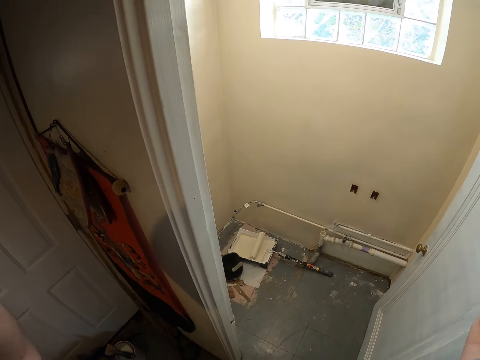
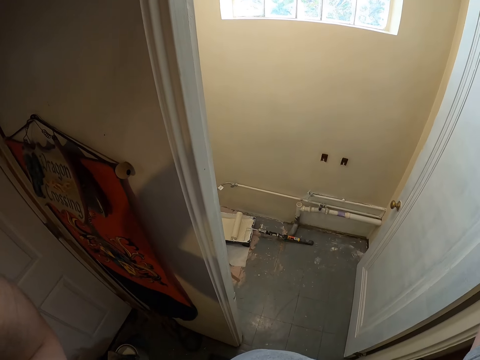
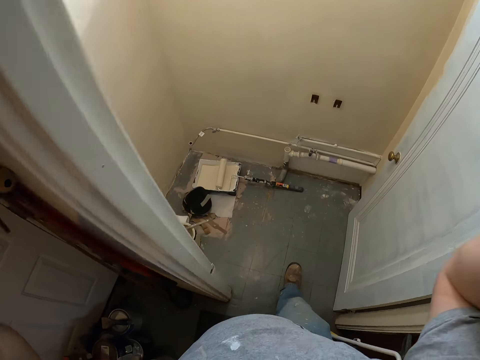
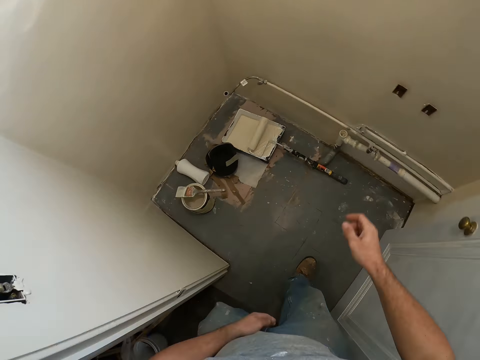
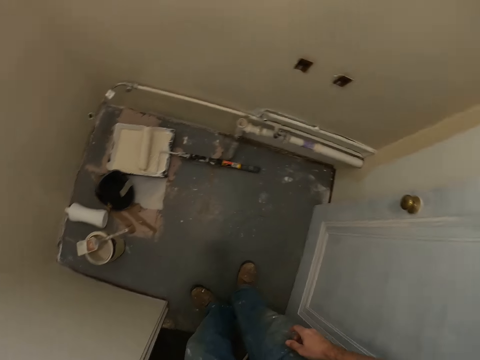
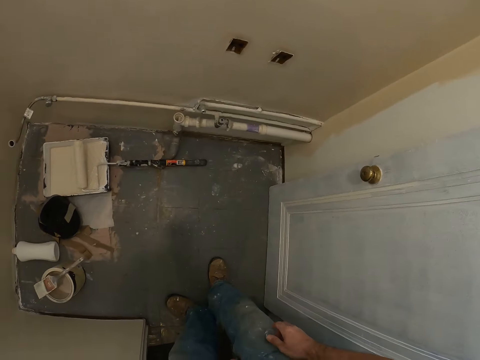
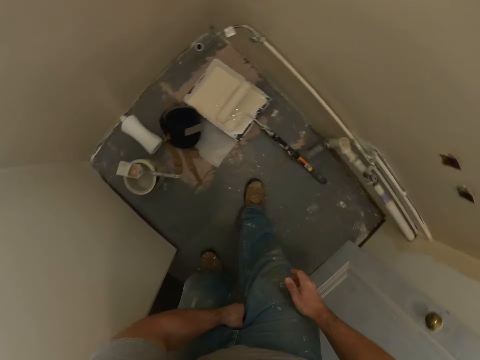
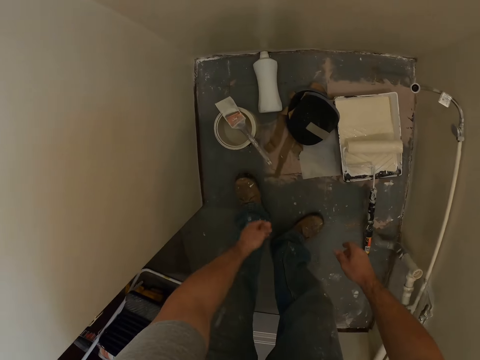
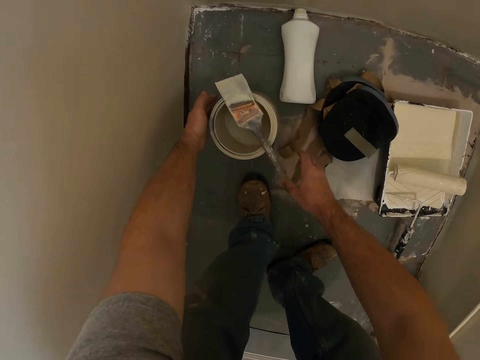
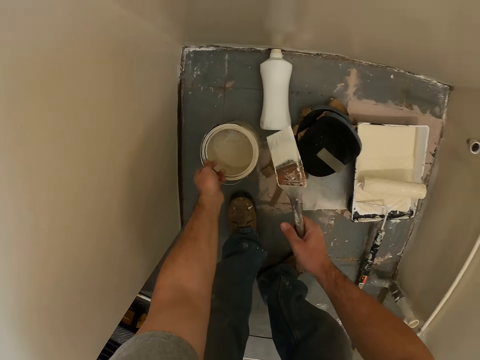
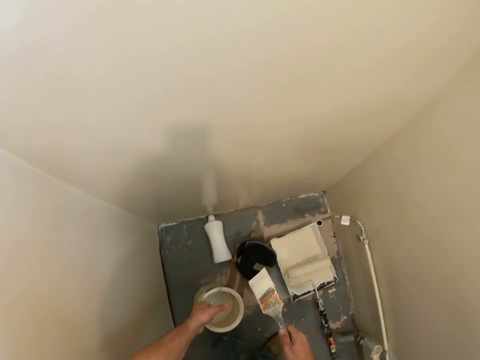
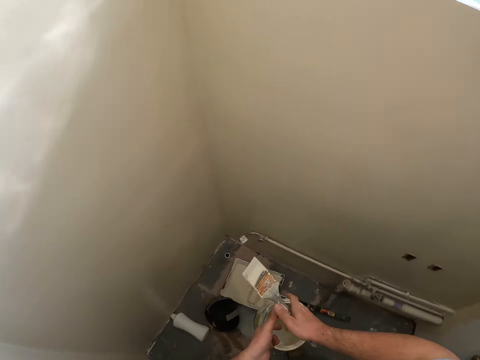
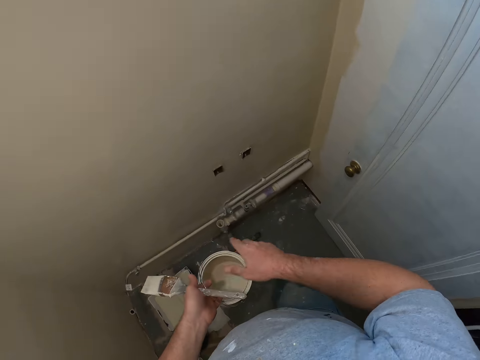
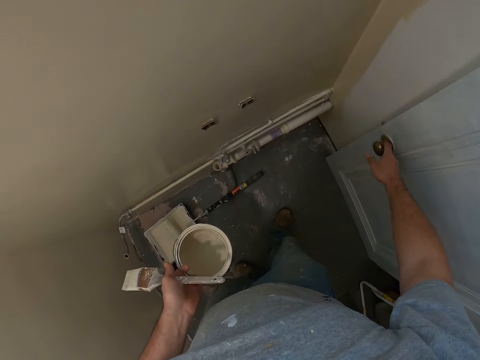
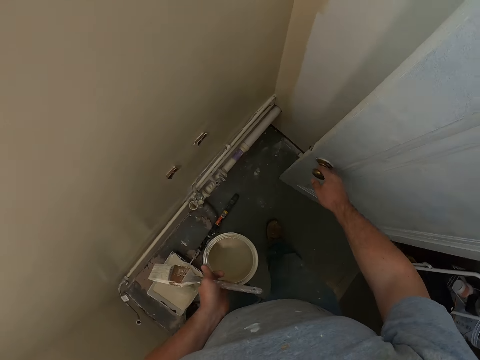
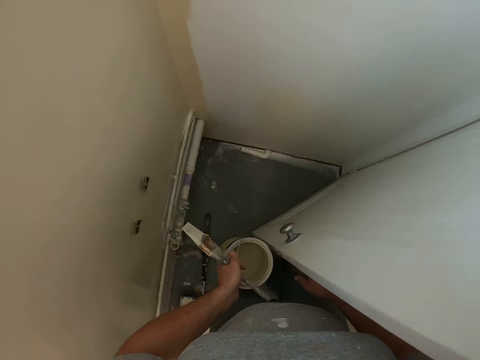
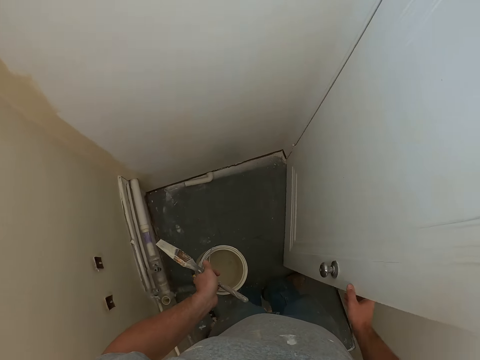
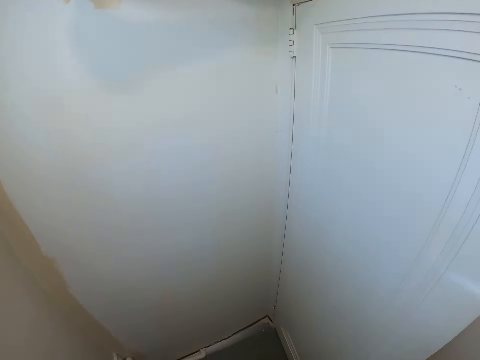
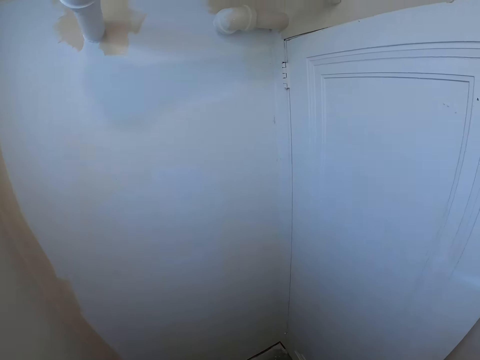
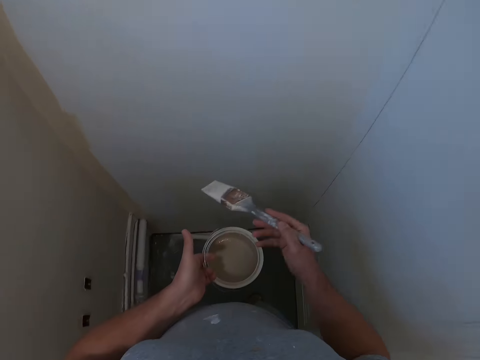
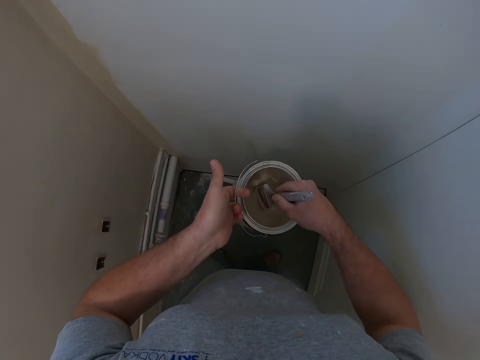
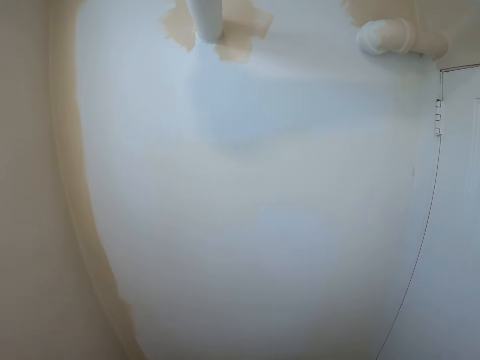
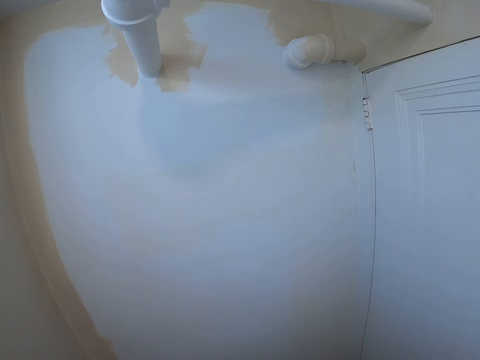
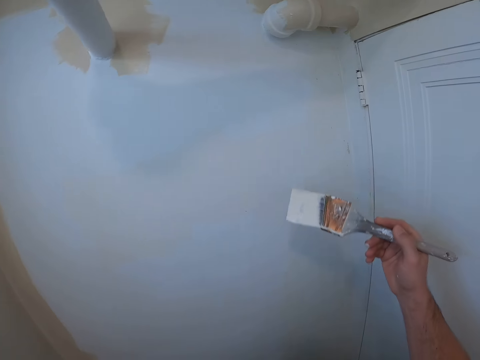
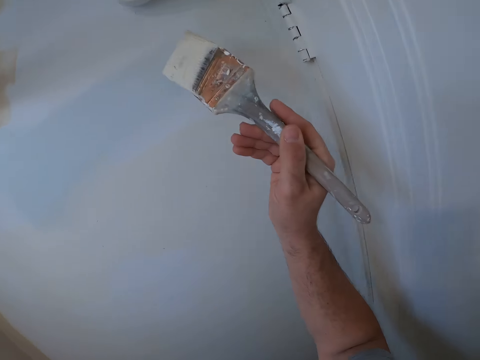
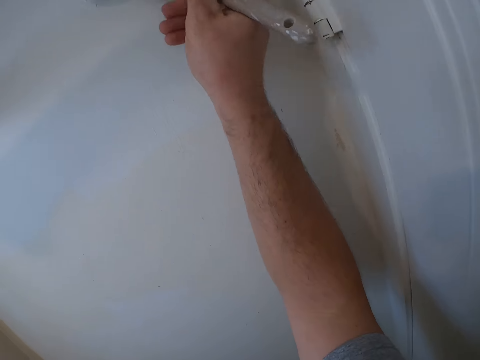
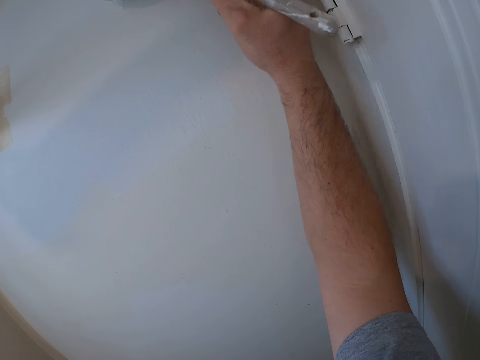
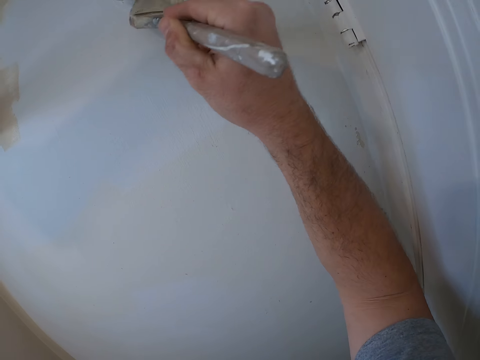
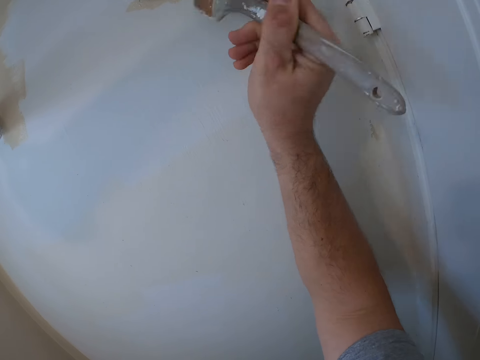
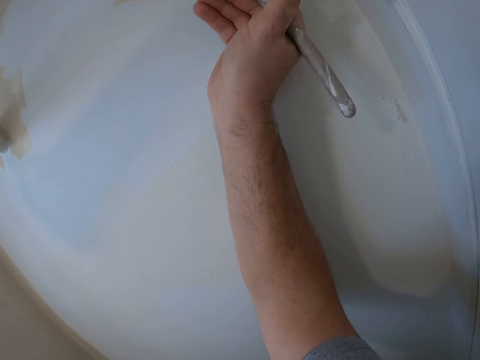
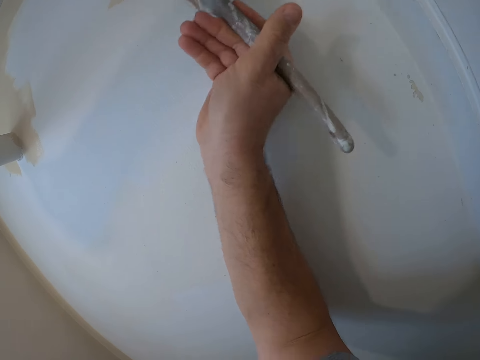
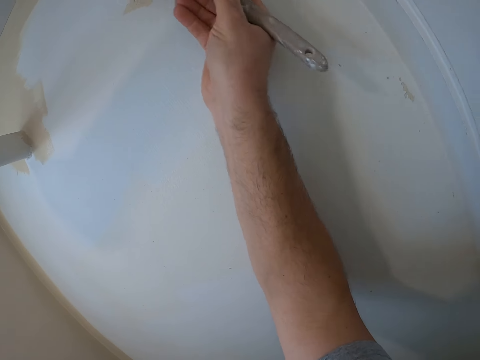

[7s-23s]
The camera wearer walks to the paint. They pick the paint brush from the top of the paint container. They pick the paint container from the ground. They close the door. They dip the paint brush into the paint container. They paint the wall with the brush.

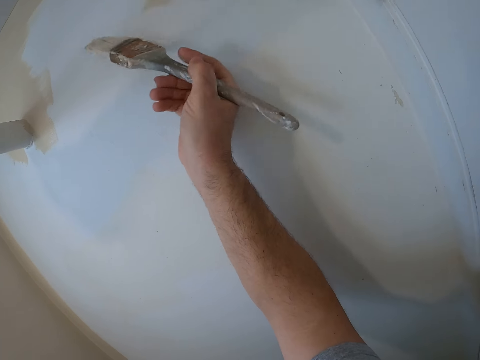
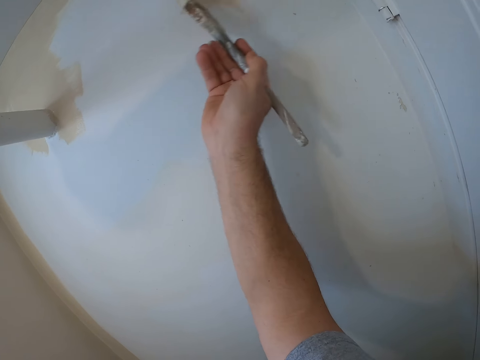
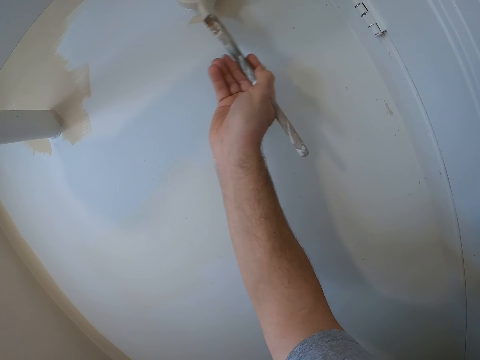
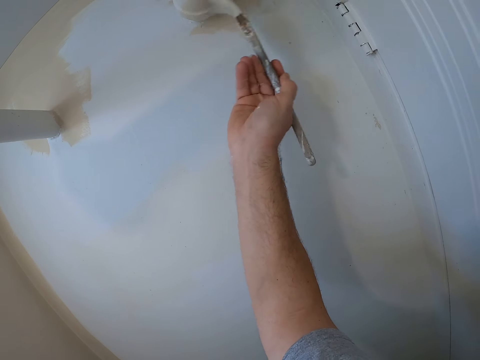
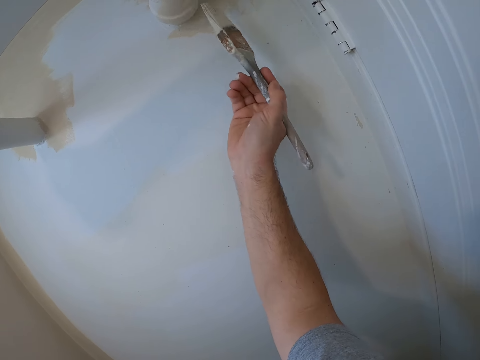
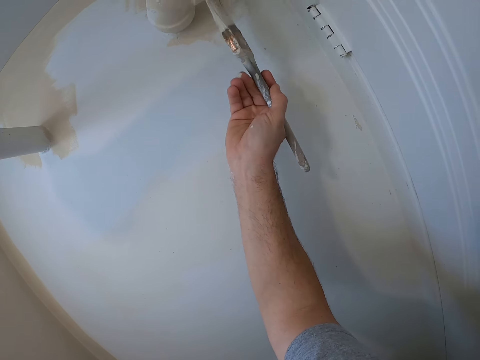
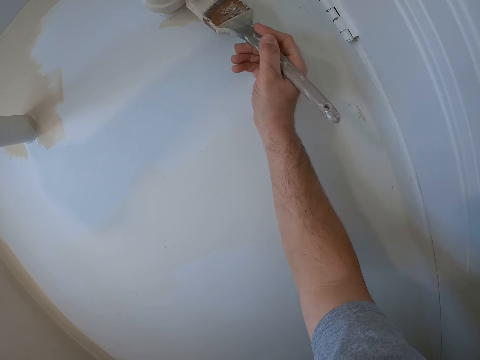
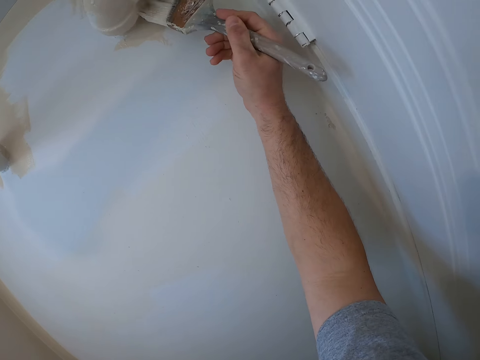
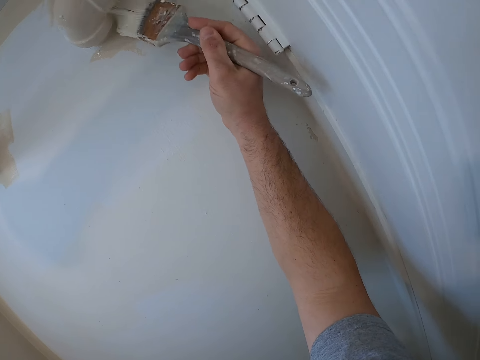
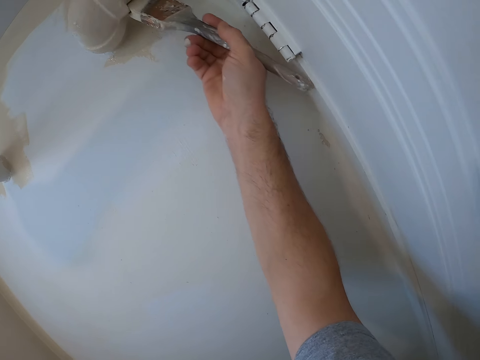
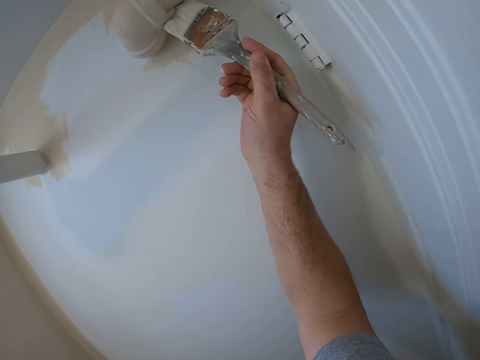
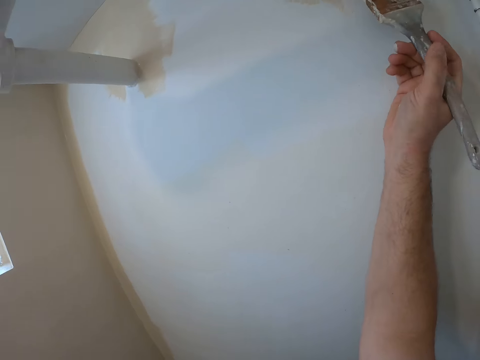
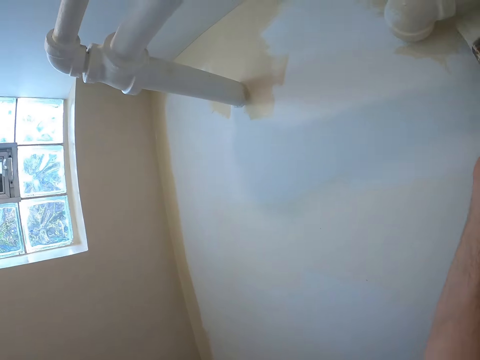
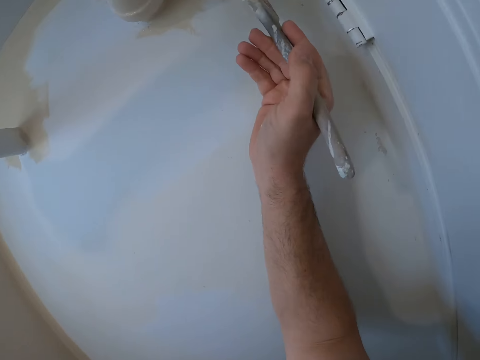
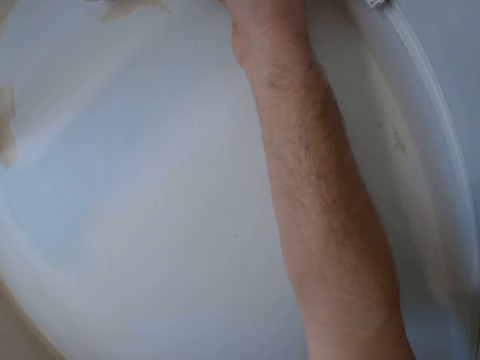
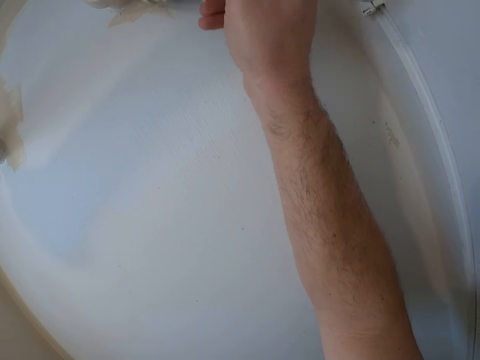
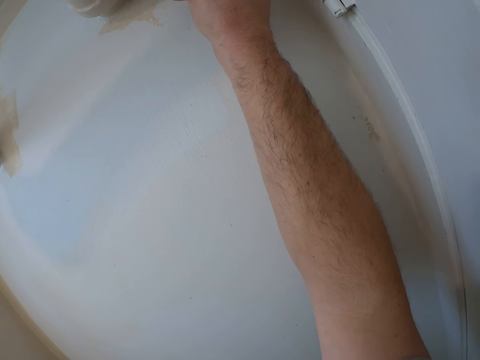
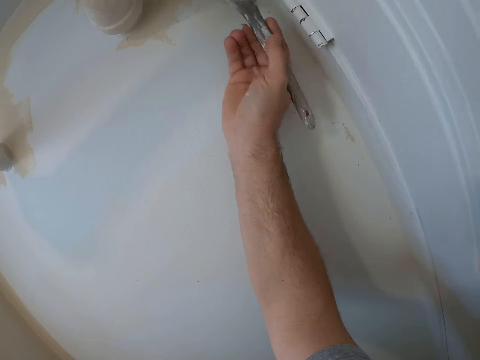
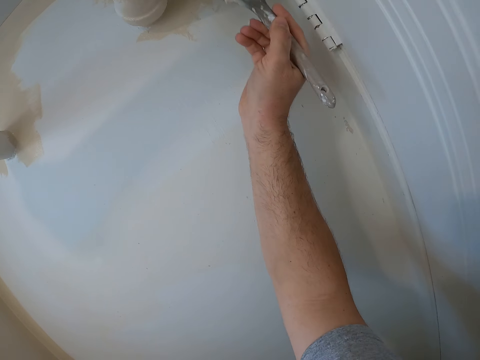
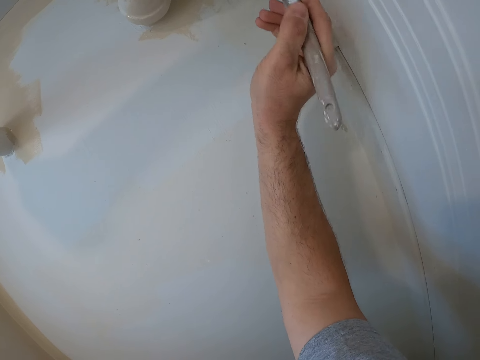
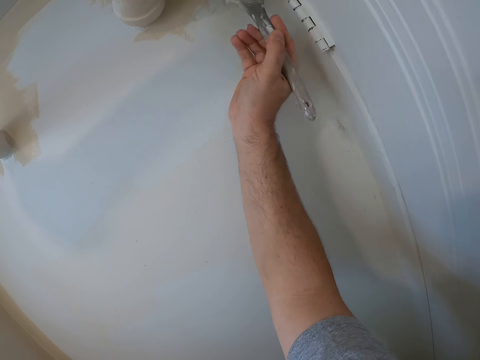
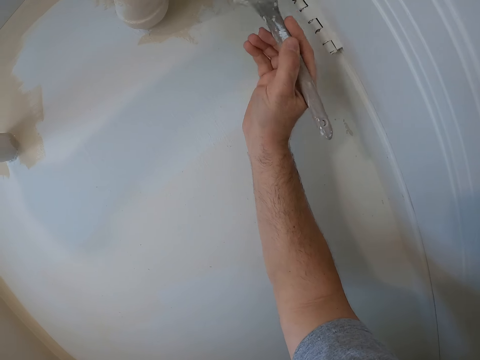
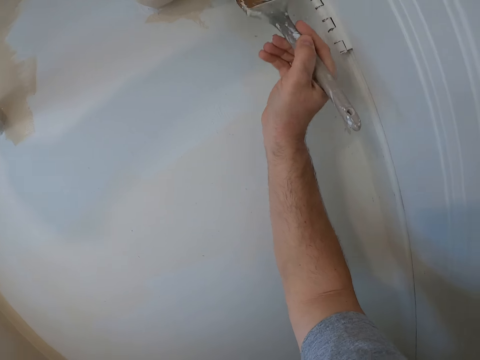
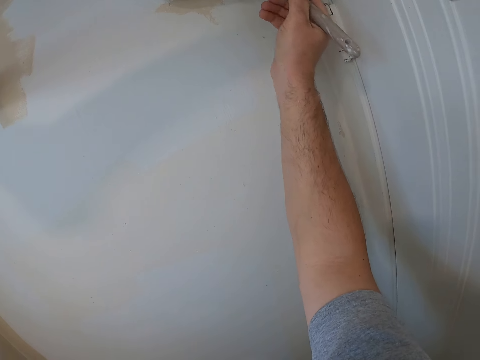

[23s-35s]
The camera wearer paints the pipe on the wall with a paint brush.
